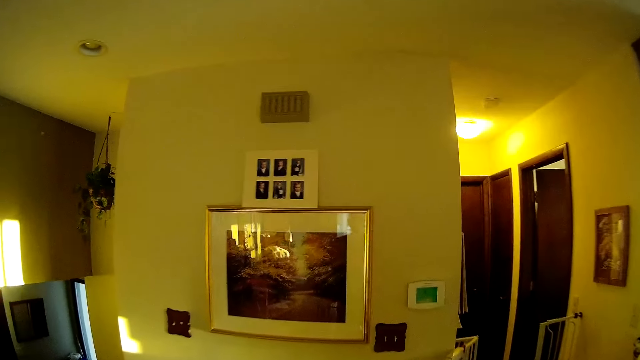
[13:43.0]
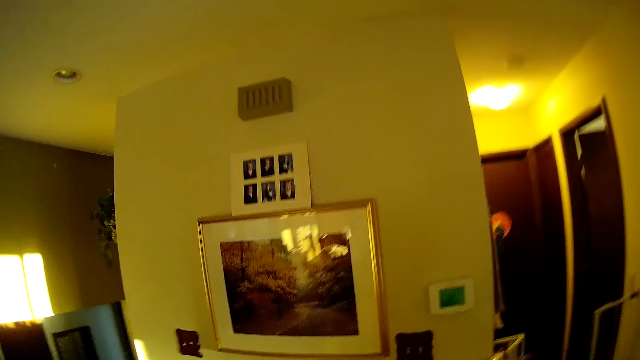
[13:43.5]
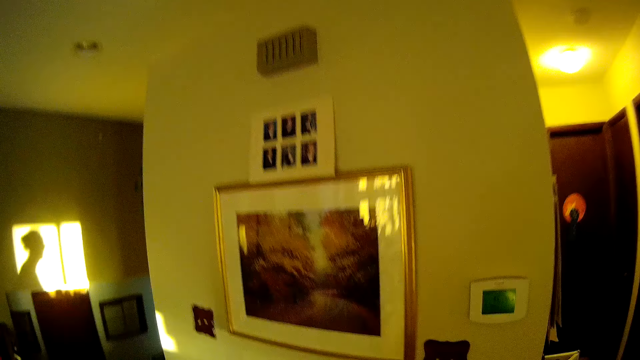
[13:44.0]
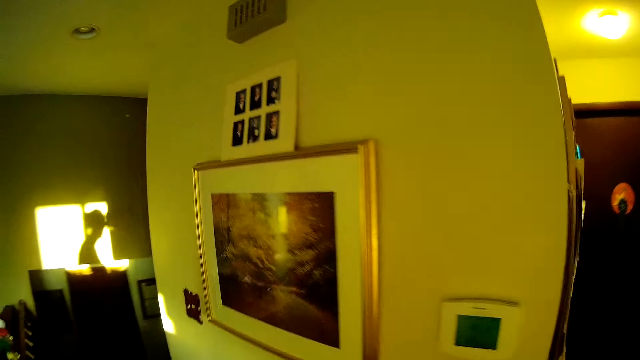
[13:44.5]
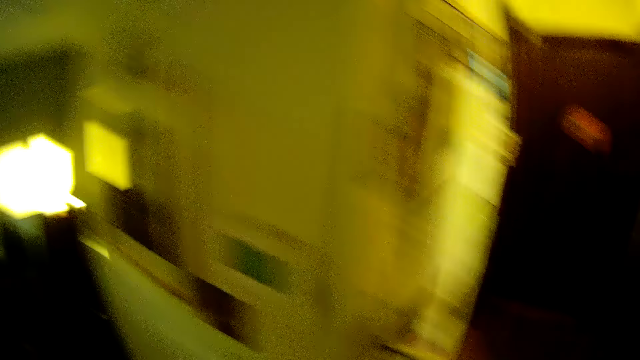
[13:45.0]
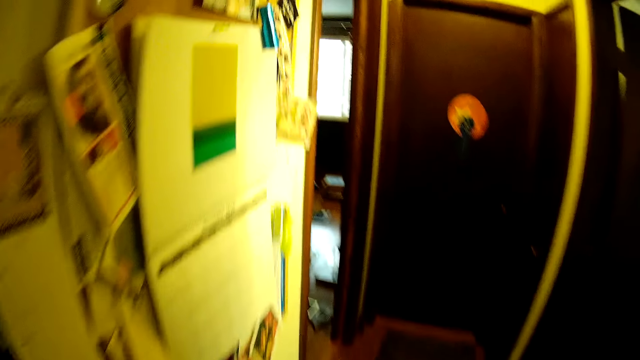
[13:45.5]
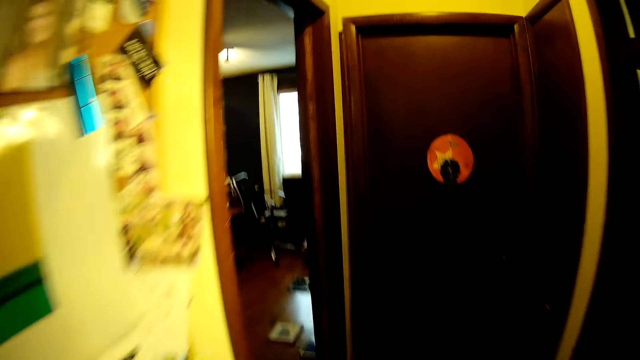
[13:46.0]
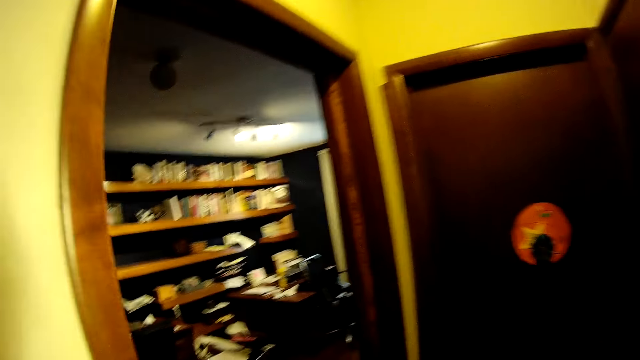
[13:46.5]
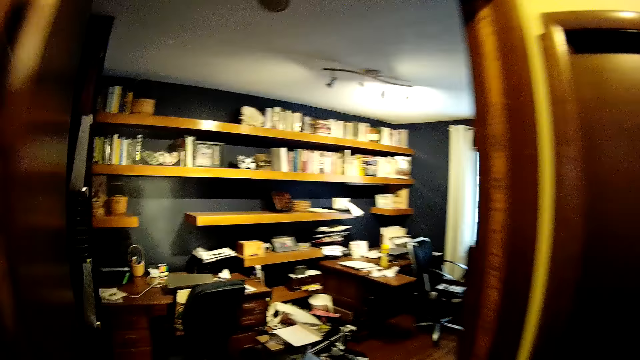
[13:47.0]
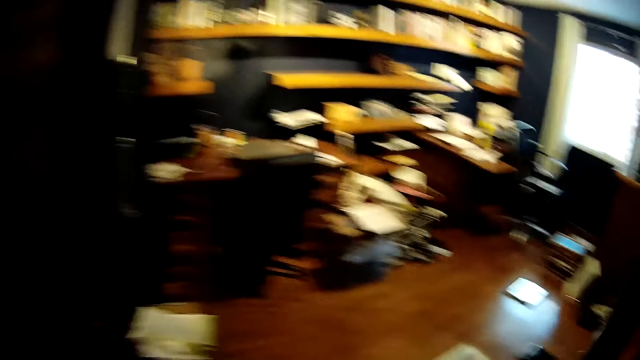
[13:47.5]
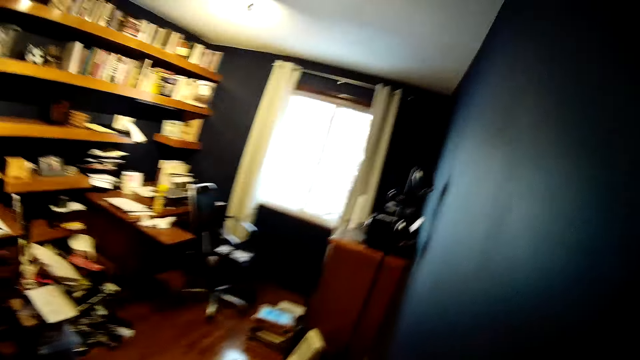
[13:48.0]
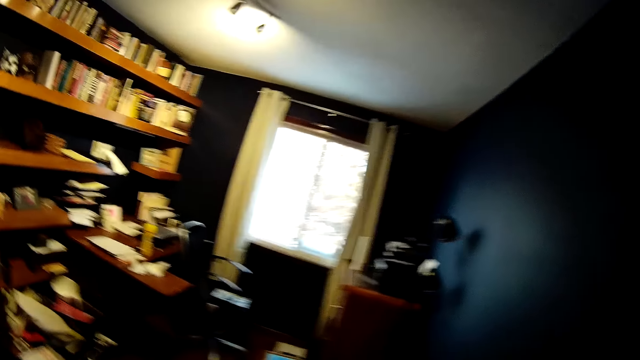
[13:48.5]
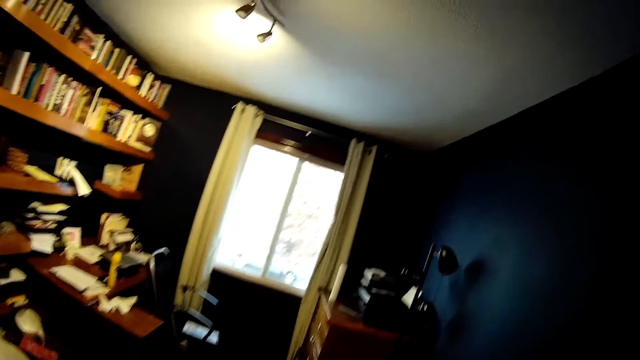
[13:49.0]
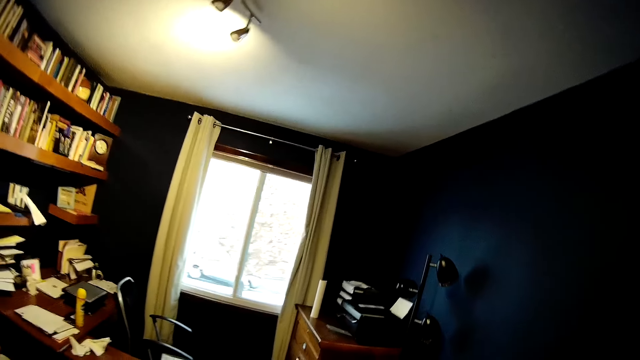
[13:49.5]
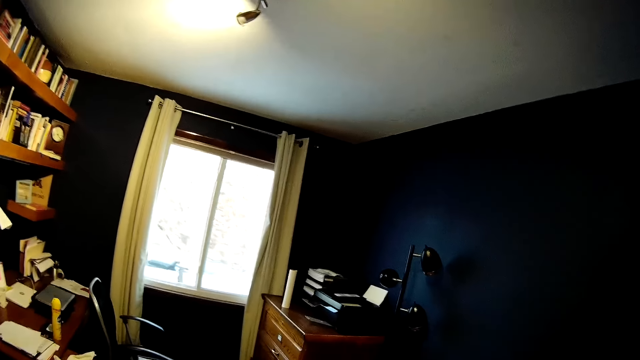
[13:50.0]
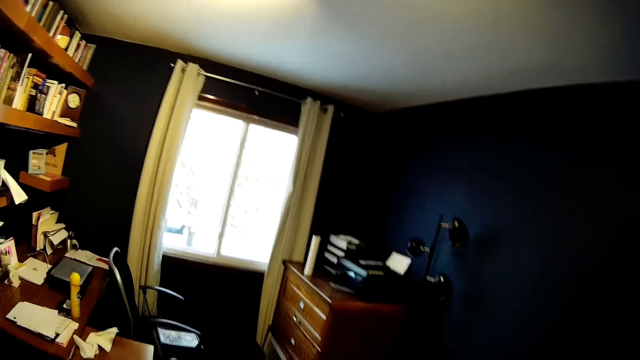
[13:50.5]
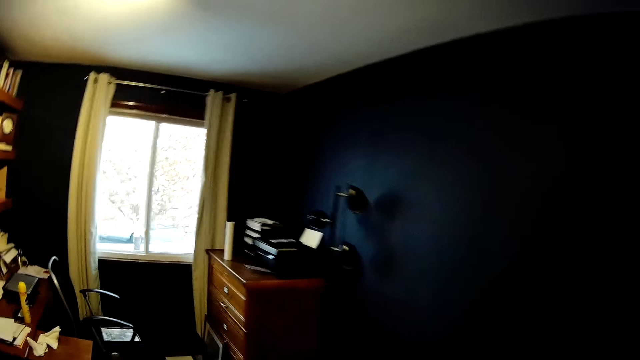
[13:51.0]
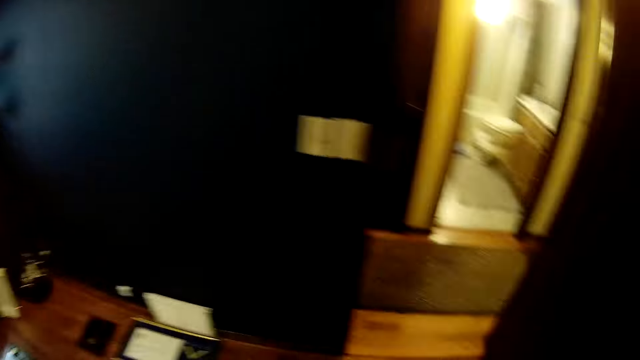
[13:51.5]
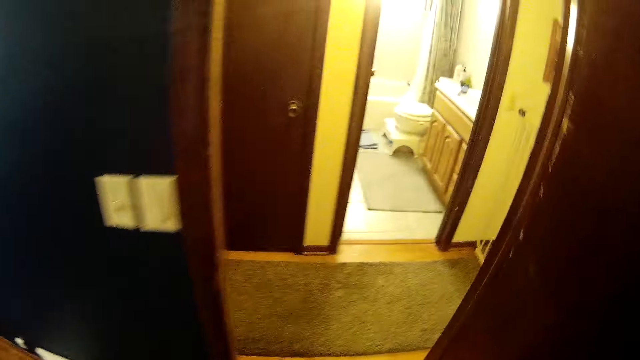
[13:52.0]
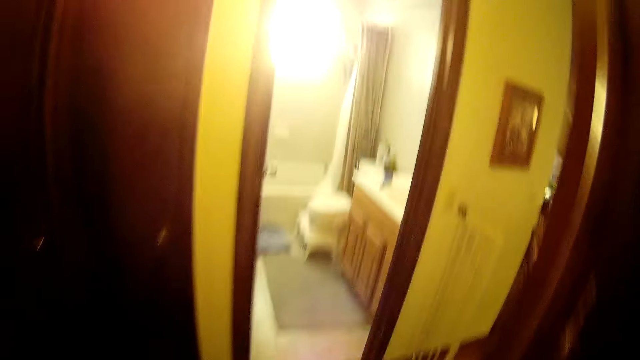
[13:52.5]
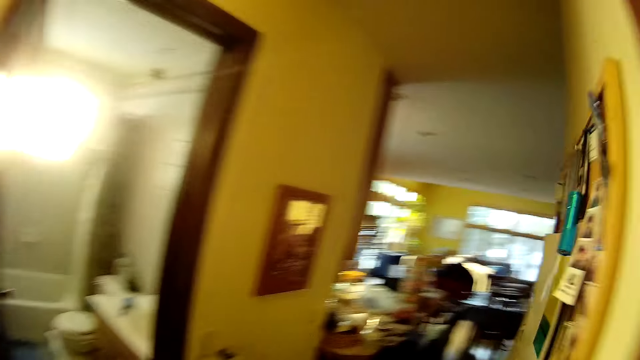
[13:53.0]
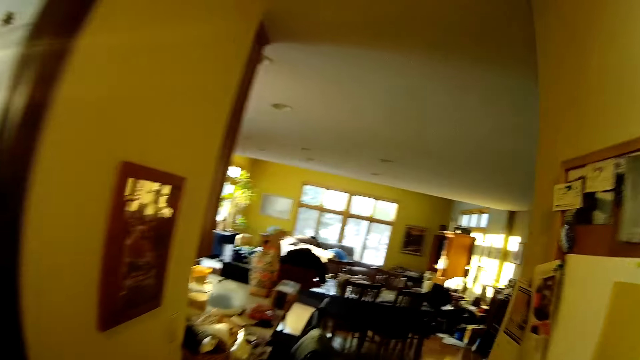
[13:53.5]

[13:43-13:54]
The camera wearer walks into a study. They turn around. They walk into the living room. They walk out of the room.

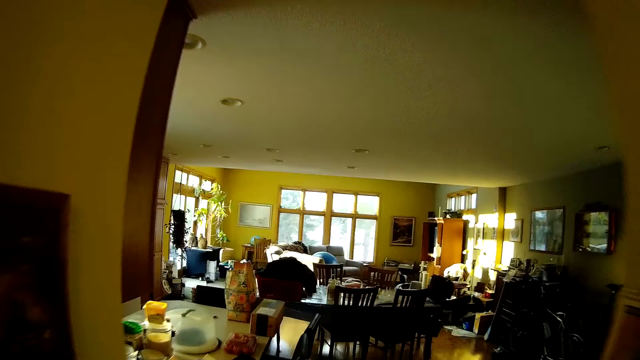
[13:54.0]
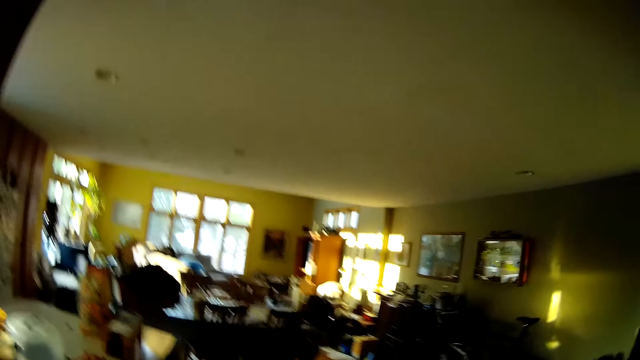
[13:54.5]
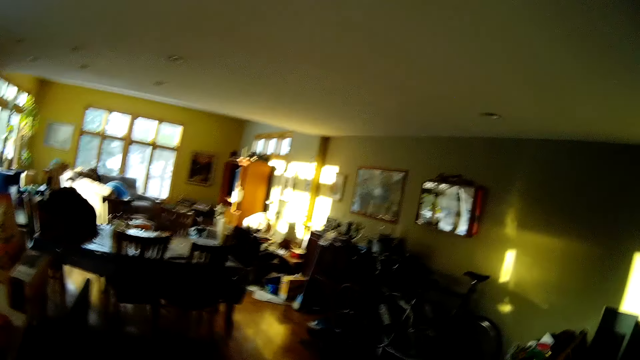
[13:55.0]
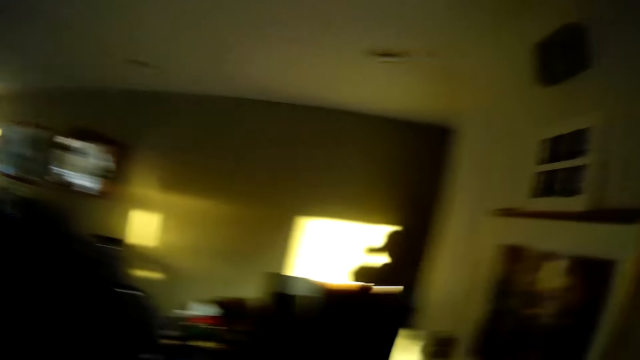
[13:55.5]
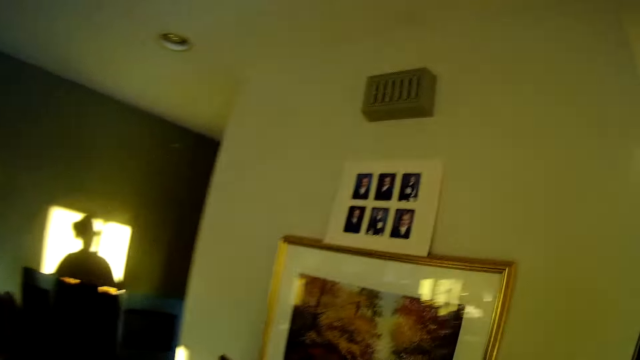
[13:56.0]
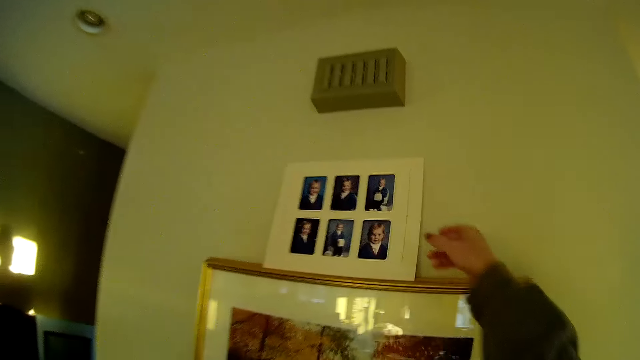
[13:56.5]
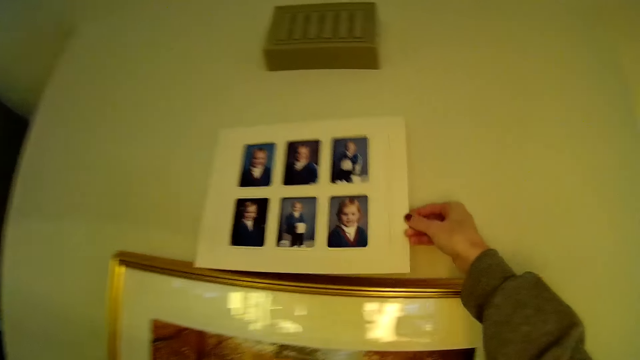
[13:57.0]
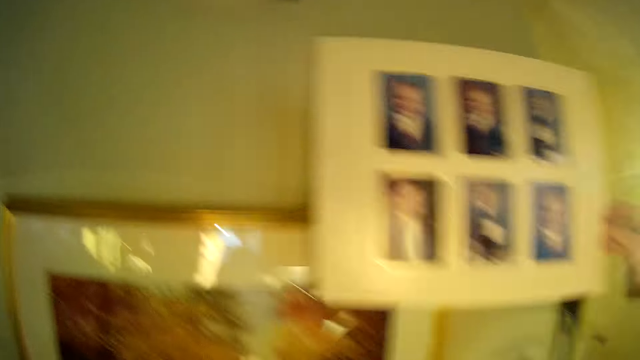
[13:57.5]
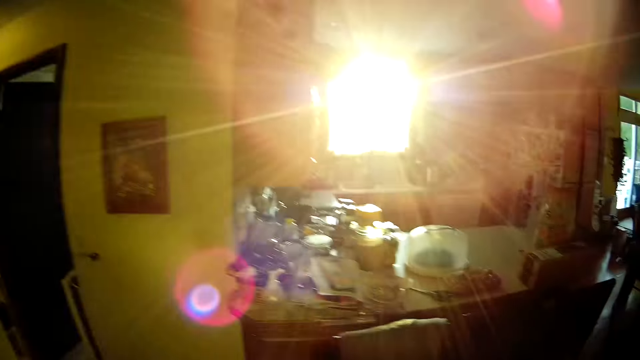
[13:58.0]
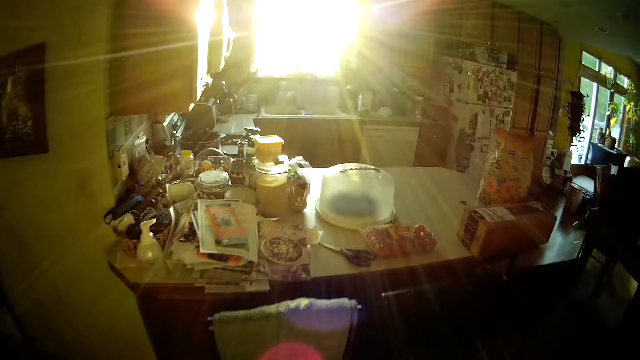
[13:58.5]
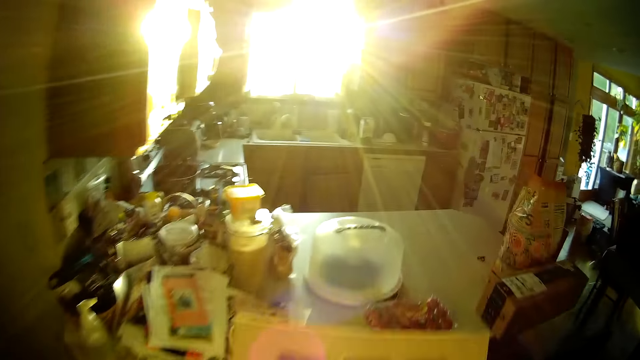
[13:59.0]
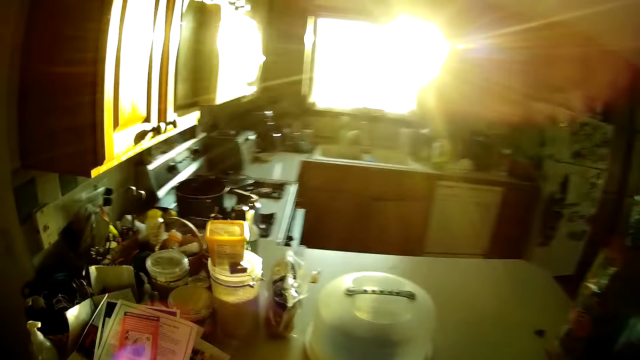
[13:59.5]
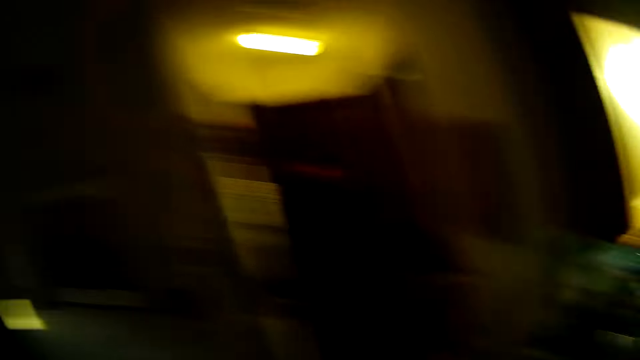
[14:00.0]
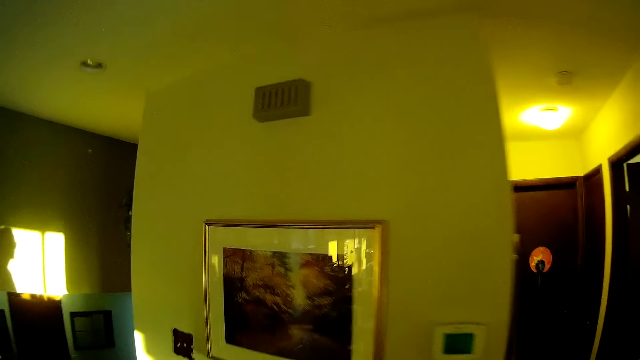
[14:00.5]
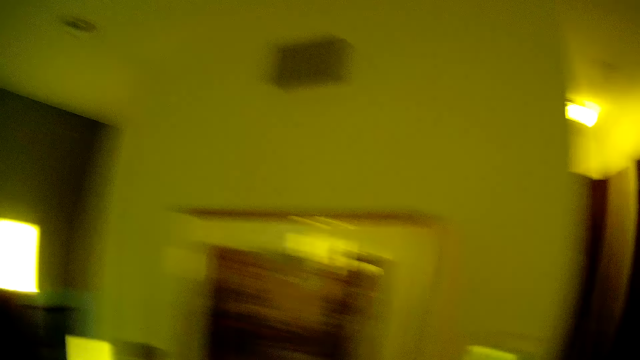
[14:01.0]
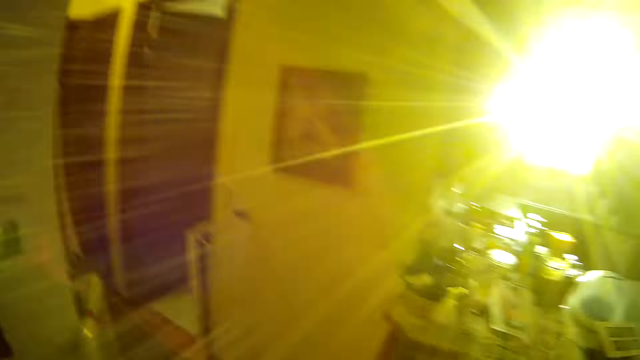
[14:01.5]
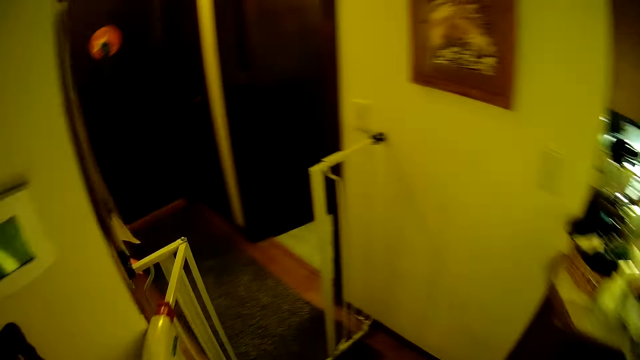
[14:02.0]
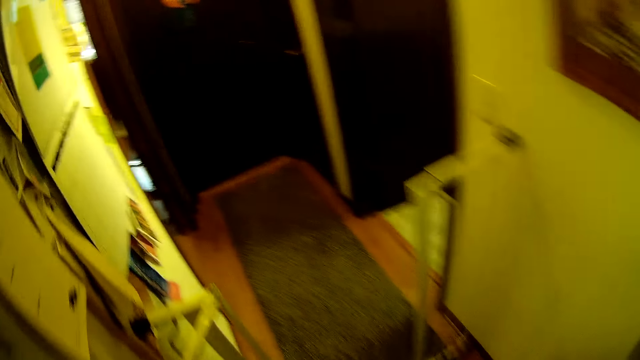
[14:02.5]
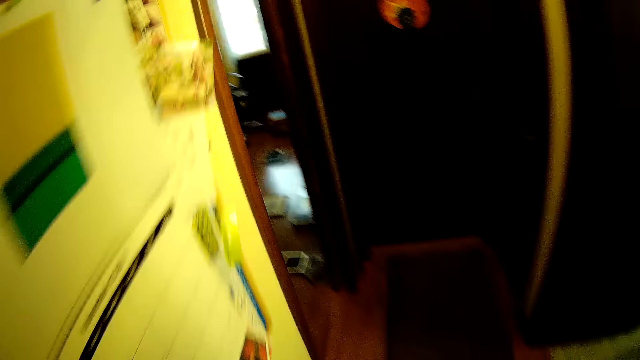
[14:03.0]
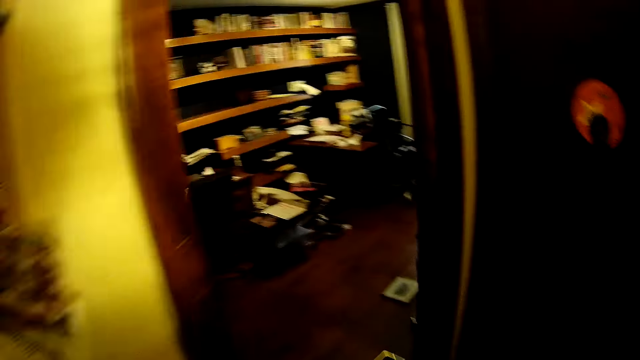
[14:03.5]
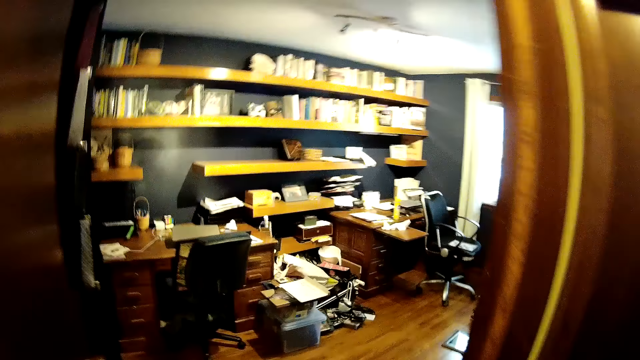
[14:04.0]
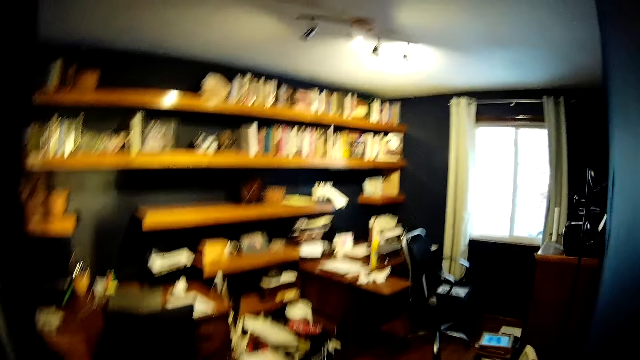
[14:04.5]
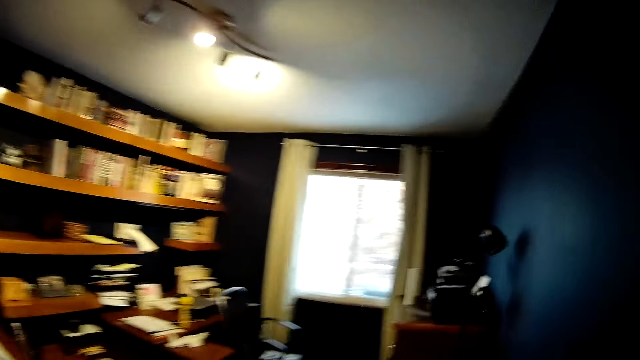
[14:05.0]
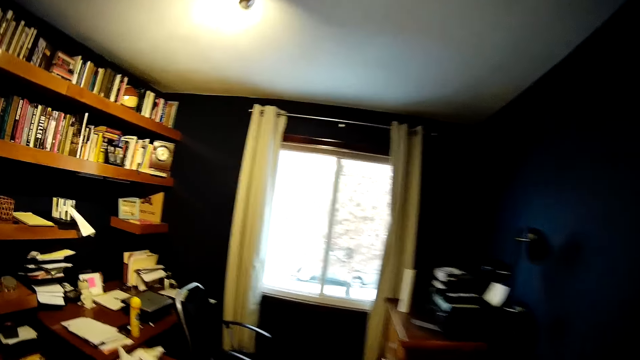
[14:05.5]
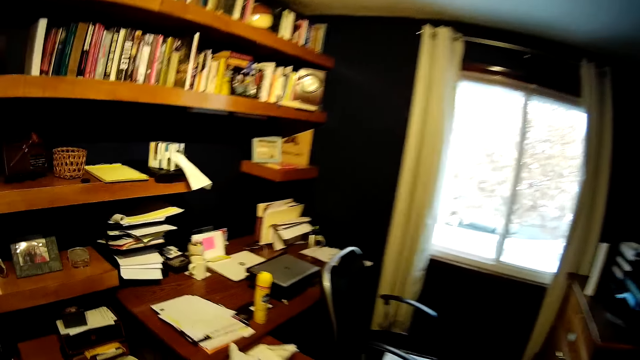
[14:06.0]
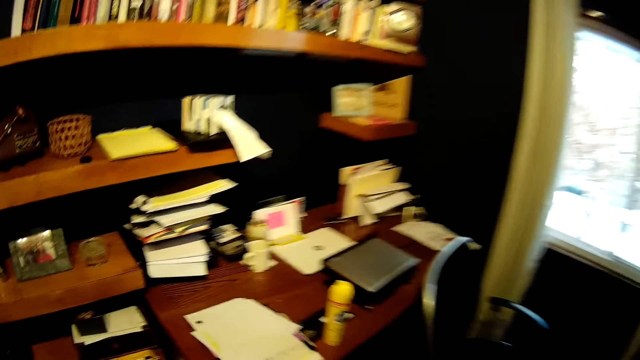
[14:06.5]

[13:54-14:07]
The camera wearer walks around the room. They turn around. They pick up a photo on a frame on a wall. They hold the photo frame. They drop the photo on a table. They turn around. They walk around the room. They walk into a room.
